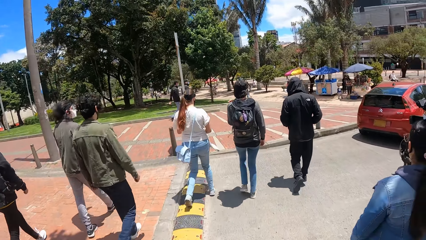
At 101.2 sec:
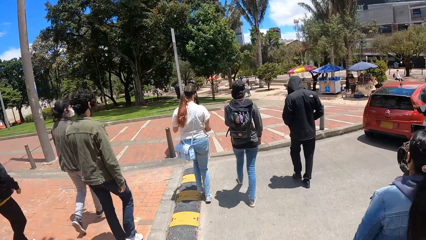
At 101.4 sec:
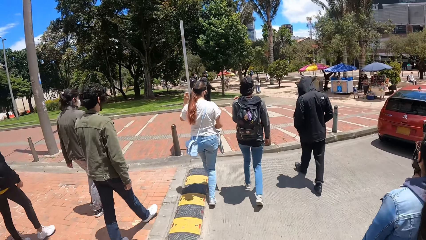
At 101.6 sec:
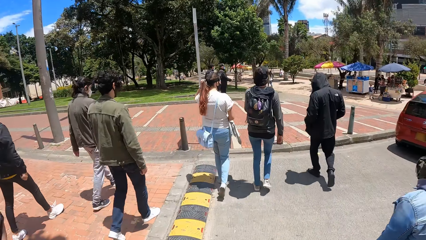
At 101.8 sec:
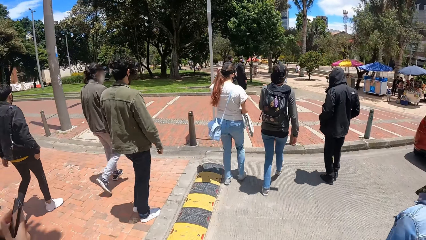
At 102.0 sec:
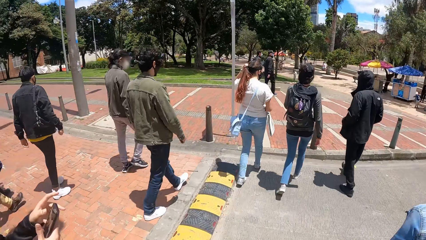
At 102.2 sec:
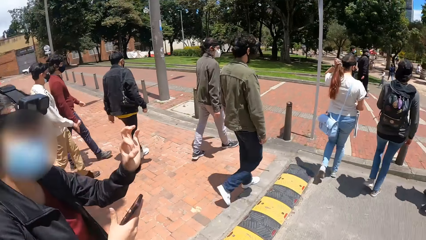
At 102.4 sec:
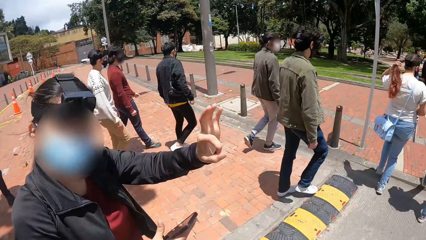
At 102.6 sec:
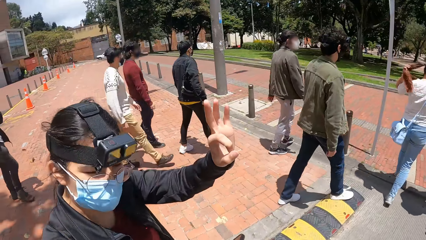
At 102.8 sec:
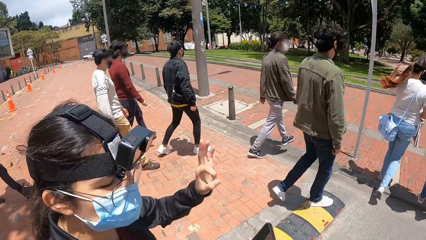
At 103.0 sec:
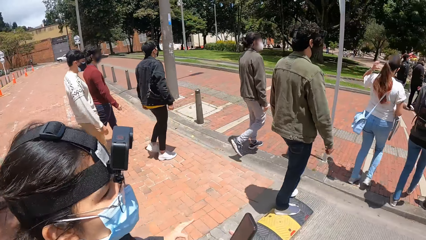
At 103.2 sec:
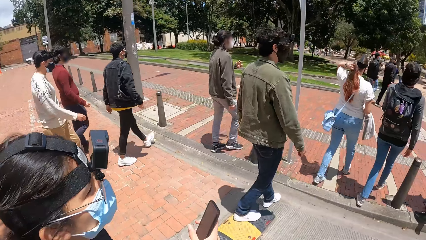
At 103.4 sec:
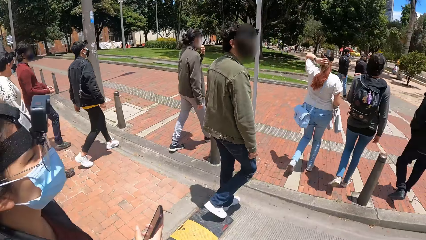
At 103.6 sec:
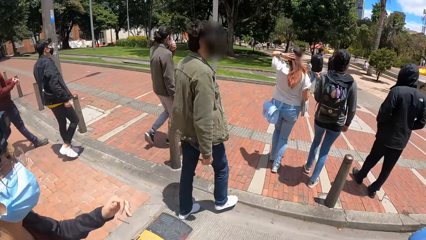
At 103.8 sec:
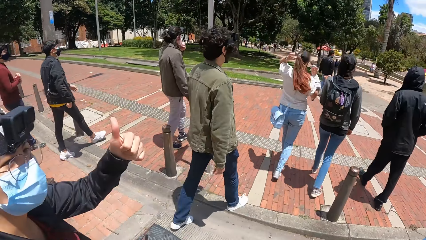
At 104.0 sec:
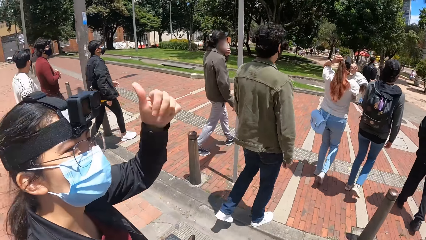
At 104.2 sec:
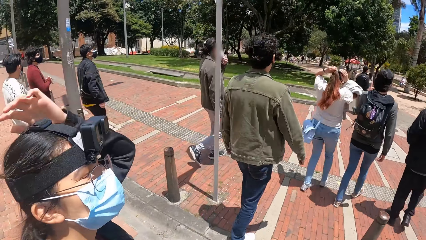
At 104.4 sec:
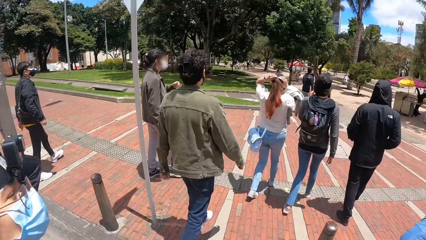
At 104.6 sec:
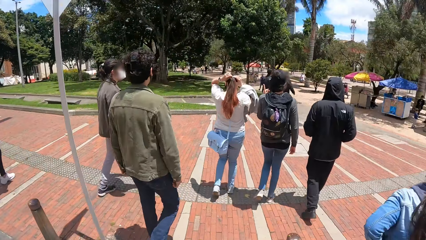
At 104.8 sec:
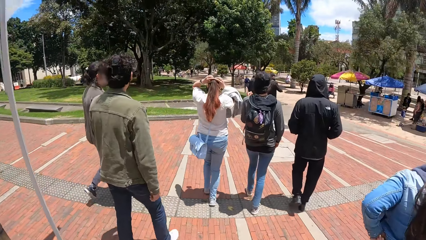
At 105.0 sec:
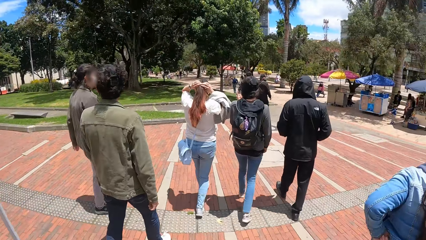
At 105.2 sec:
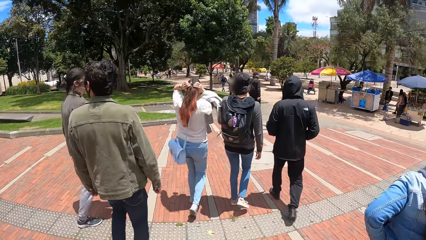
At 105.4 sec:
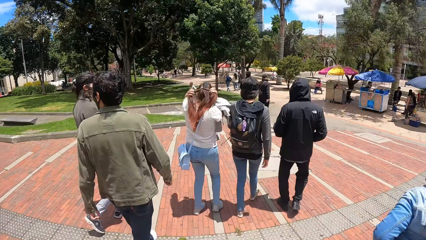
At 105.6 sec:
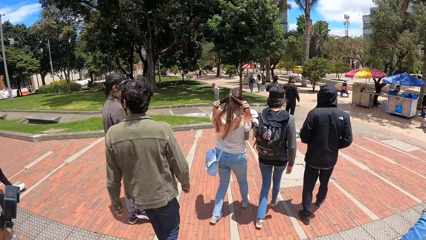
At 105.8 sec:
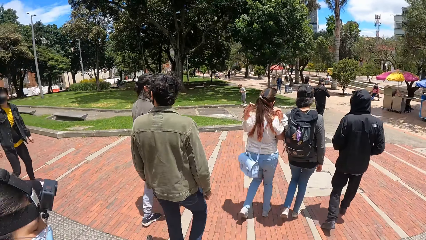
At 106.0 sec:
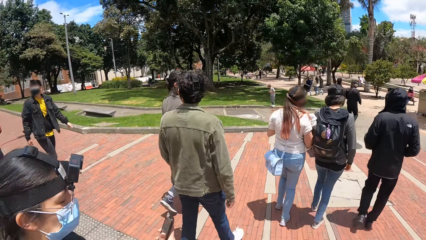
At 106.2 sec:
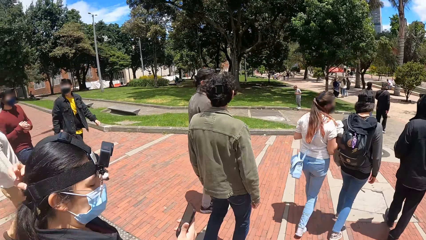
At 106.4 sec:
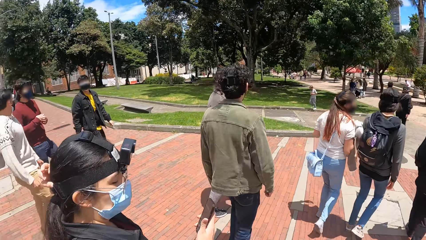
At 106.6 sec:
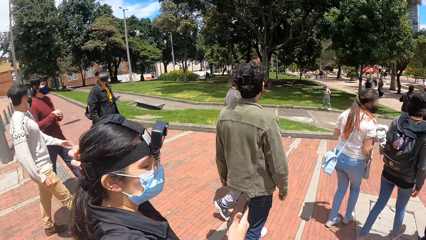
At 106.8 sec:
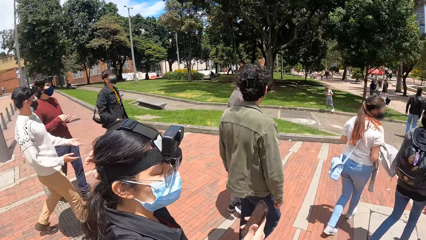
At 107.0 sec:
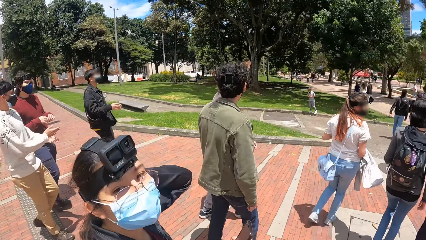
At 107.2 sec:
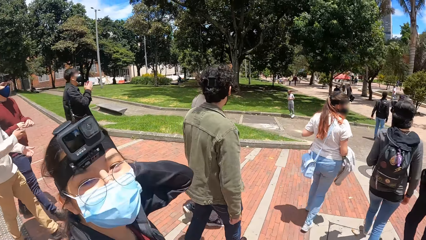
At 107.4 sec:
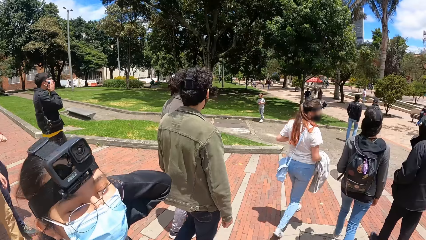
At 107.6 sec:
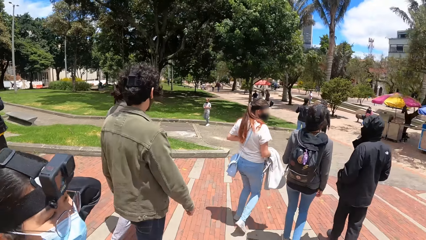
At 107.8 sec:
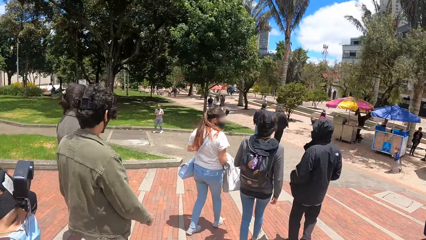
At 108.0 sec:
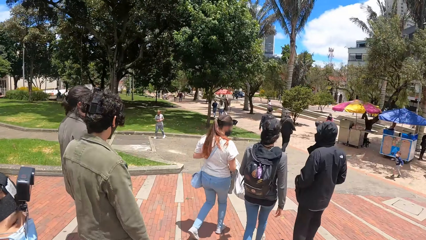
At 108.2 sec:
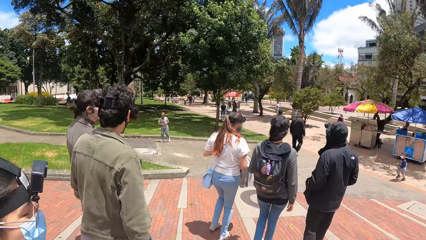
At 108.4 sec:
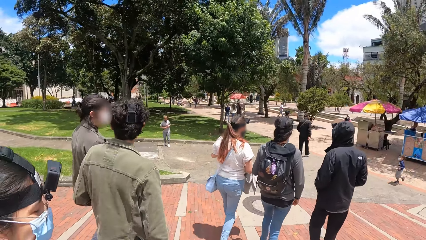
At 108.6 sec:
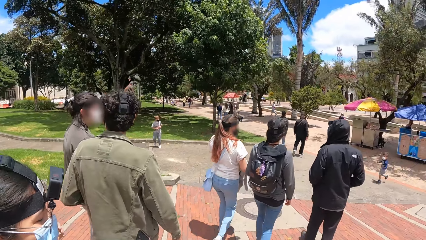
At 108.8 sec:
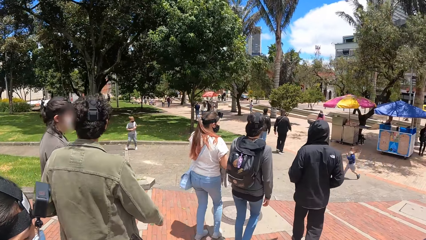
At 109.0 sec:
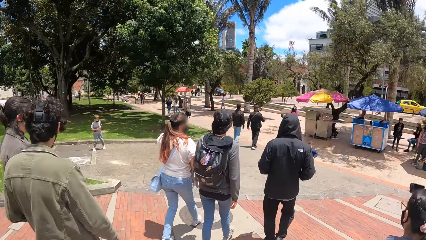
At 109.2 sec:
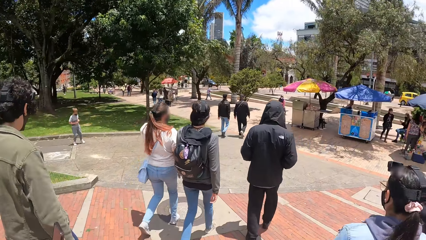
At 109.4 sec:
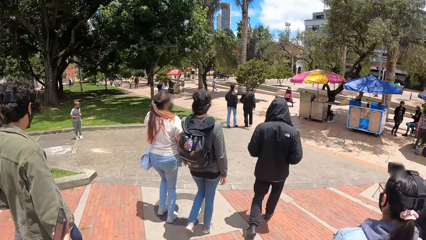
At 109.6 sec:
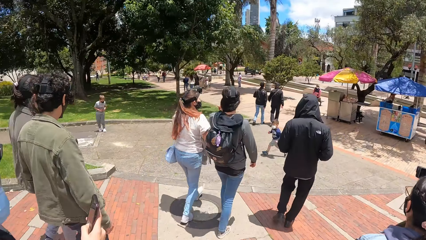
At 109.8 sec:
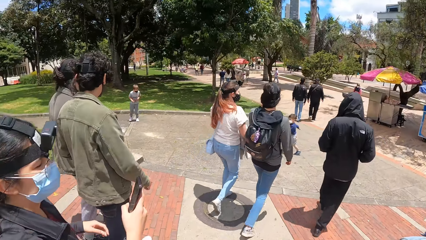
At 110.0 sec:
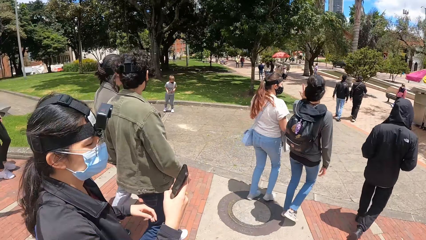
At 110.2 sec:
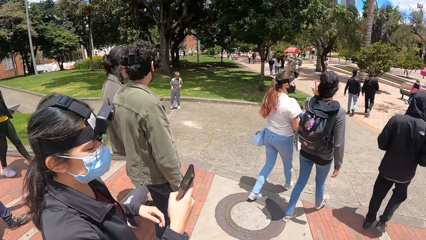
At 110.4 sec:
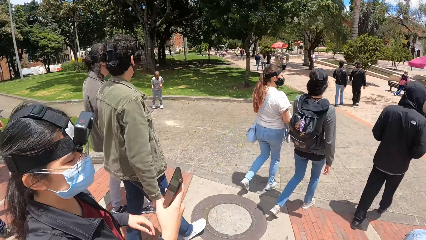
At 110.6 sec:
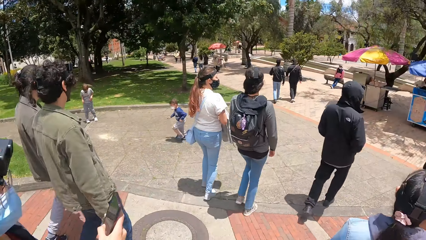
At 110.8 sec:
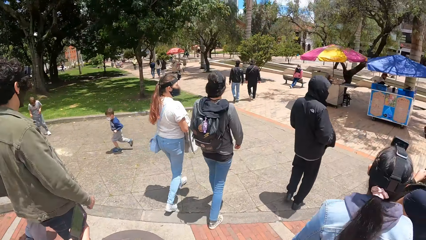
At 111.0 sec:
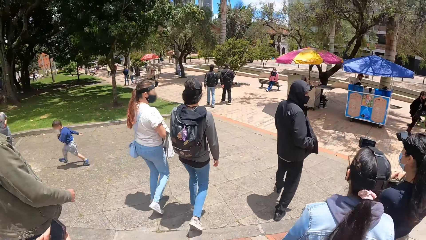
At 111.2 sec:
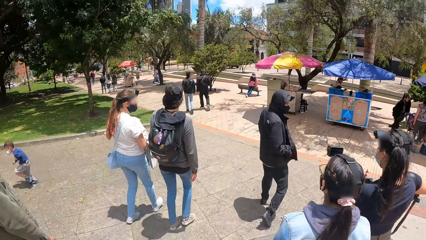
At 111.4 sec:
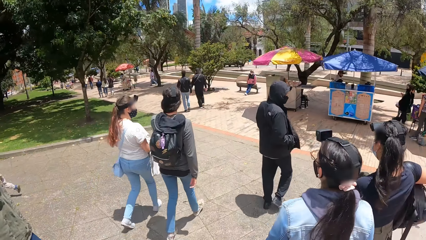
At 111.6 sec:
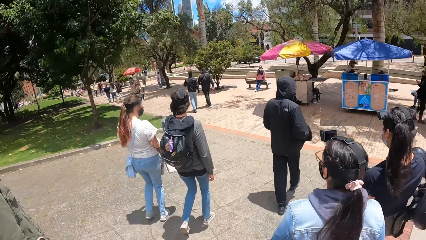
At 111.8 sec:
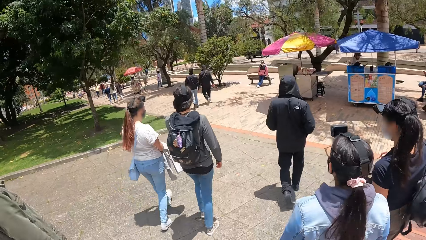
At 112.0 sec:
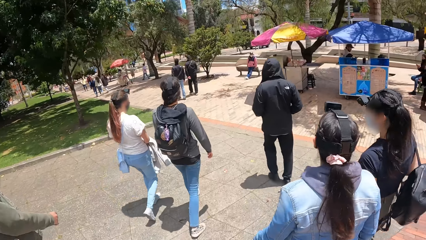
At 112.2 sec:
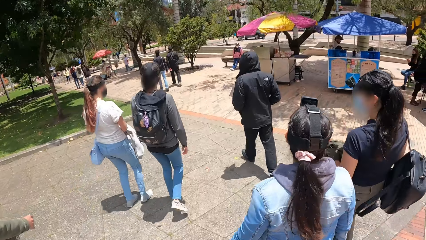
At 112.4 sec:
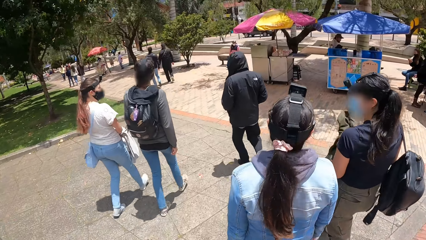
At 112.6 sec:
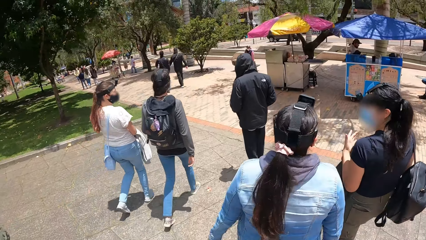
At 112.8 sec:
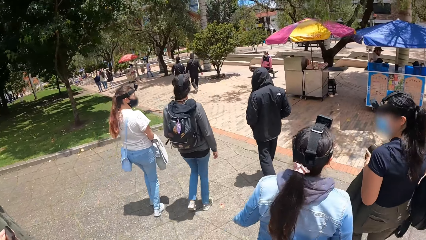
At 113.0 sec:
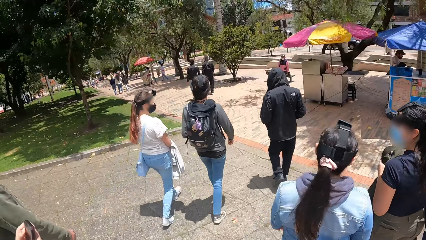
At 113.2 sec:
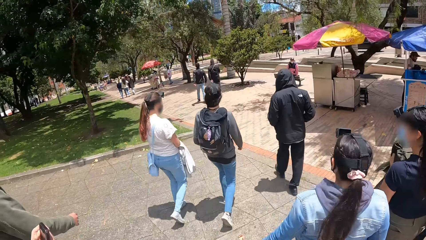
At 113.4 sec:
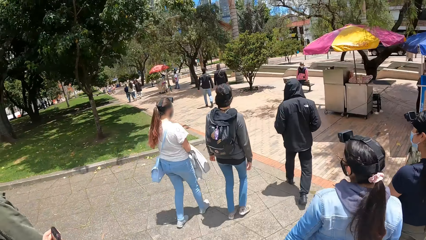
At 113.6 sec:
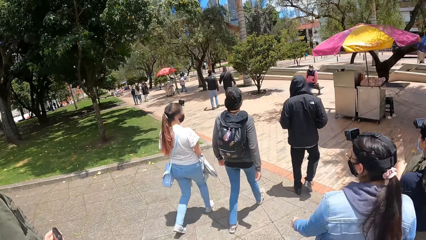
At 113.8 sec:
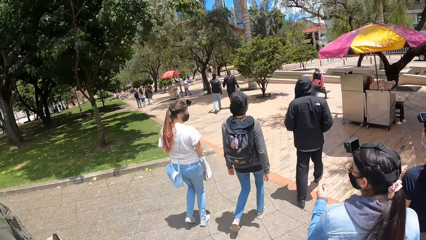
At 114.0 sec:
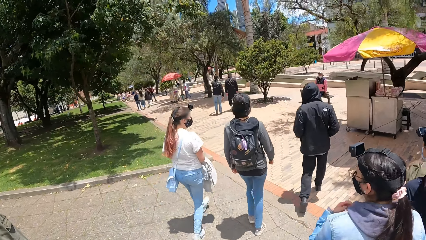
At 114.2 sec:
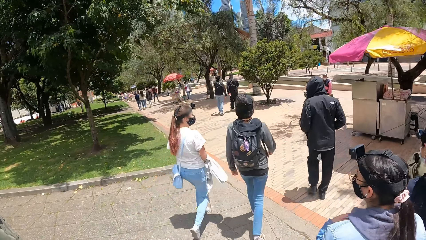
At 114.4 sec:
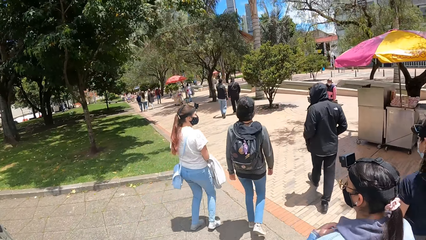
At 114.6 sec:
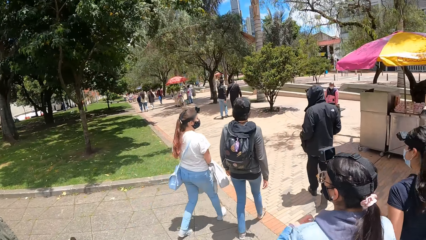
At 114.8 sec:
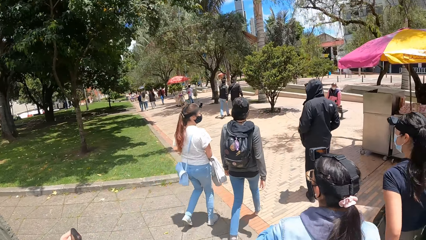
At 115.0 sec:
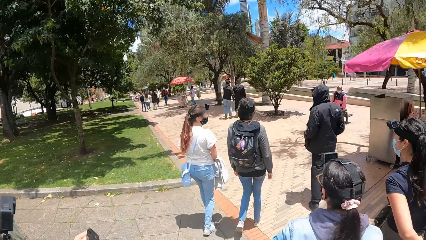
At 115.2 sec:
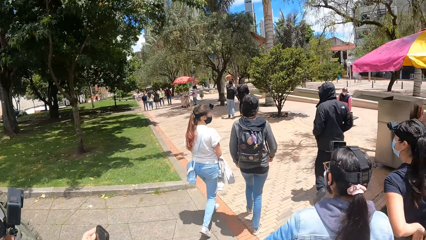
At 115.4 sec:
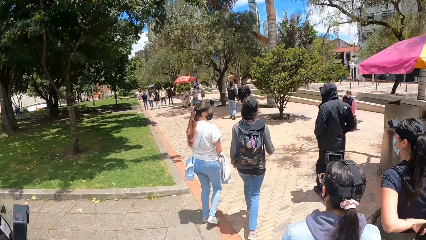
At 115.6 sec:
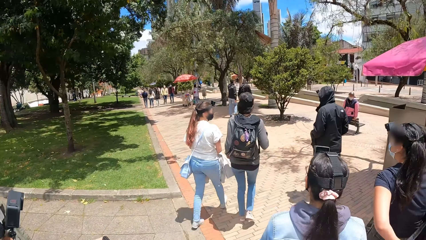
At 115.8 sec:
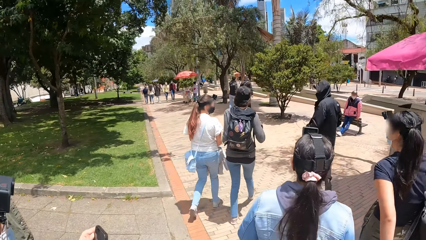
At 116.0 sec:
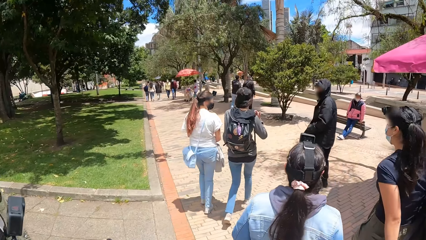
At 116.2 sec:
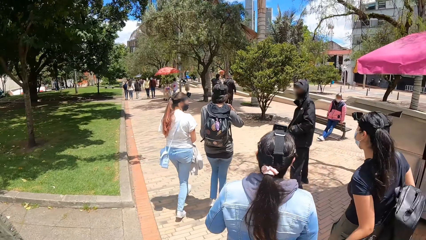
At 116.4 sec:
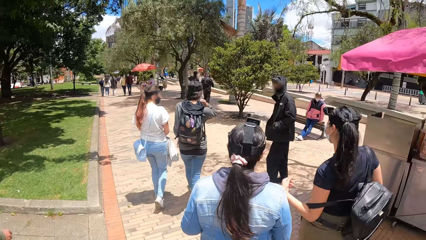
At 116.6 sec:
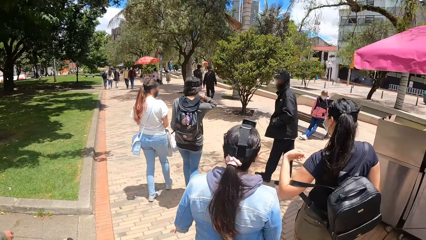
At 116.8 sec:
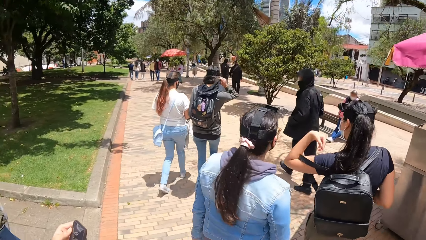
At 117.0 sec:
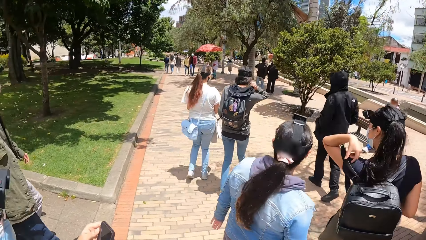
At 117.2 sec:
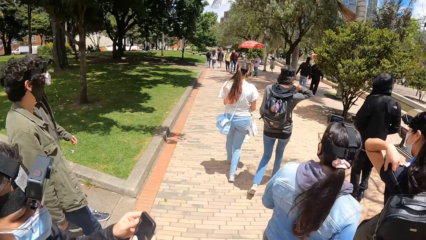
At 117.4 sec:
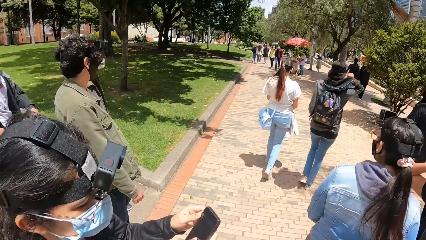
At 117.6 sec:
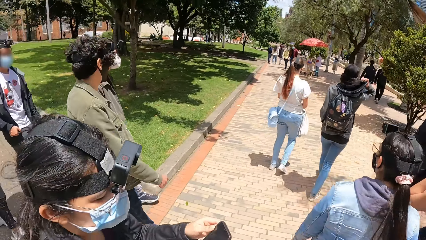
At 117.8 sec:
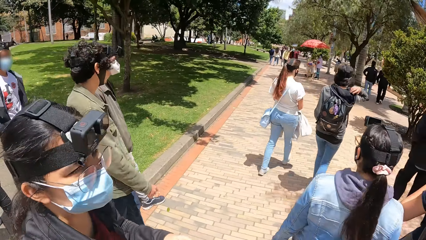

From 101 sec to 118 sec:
A woman lifts her hand and talks to the camera wearer. The camera wearer looks at the woman. The woman does something. The camera wearer walks in the street. The woman talks to the camera wearer.
